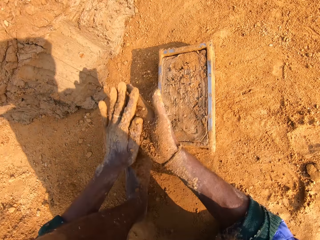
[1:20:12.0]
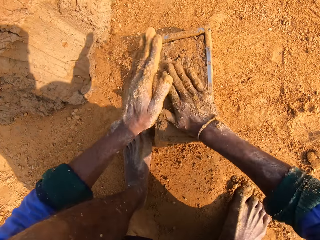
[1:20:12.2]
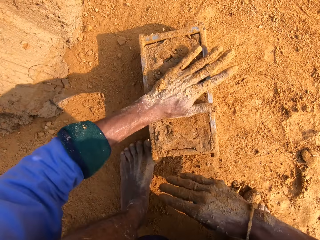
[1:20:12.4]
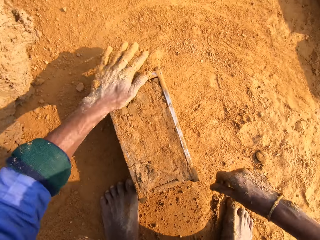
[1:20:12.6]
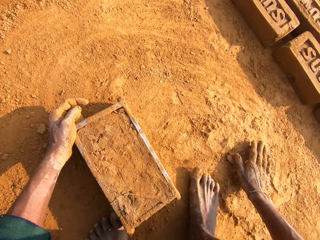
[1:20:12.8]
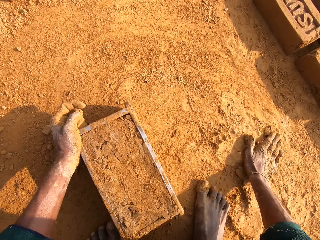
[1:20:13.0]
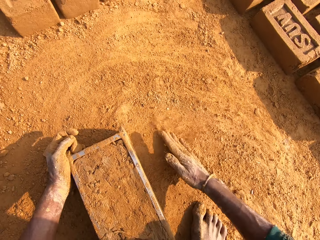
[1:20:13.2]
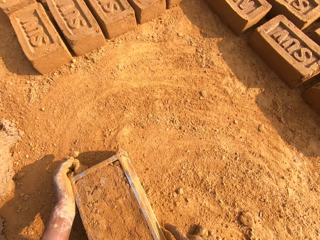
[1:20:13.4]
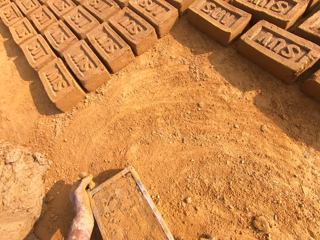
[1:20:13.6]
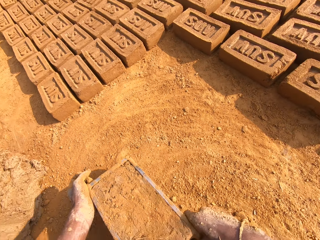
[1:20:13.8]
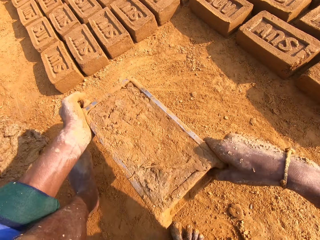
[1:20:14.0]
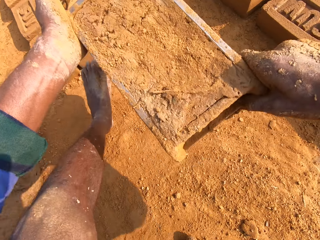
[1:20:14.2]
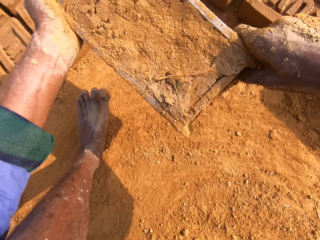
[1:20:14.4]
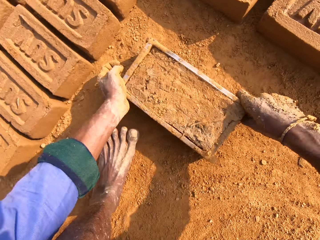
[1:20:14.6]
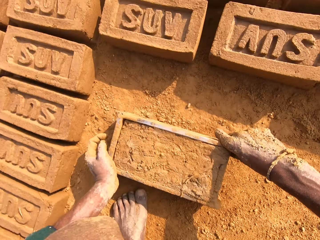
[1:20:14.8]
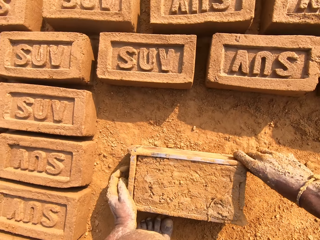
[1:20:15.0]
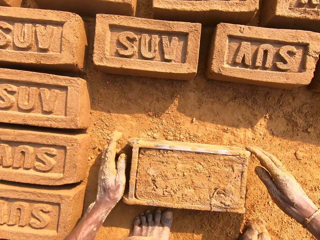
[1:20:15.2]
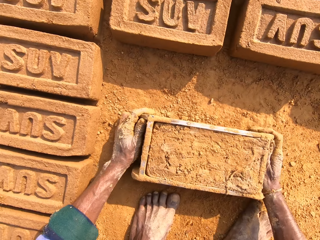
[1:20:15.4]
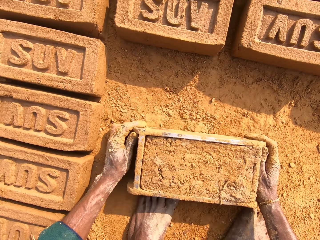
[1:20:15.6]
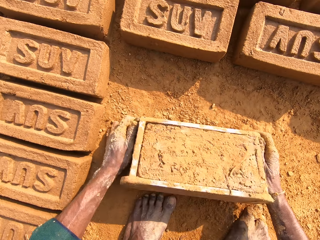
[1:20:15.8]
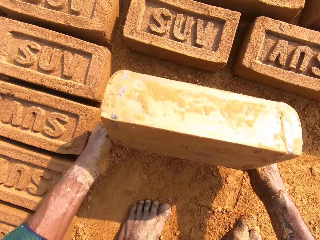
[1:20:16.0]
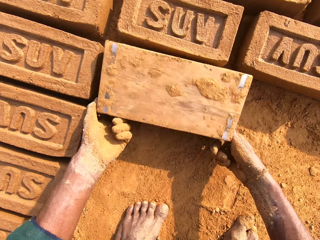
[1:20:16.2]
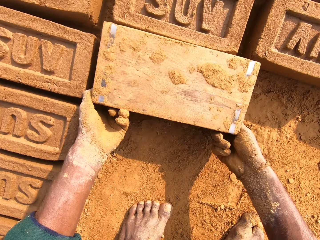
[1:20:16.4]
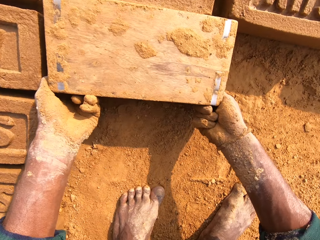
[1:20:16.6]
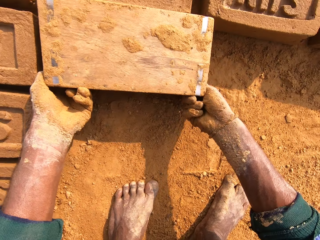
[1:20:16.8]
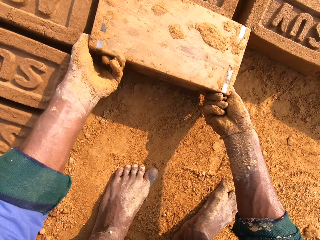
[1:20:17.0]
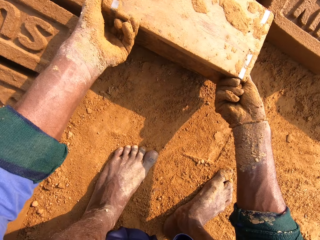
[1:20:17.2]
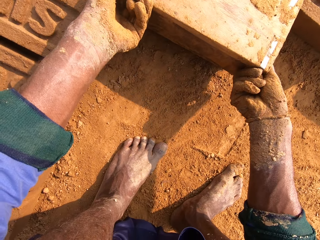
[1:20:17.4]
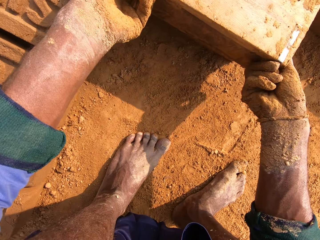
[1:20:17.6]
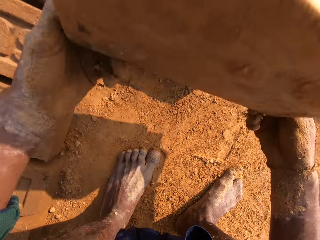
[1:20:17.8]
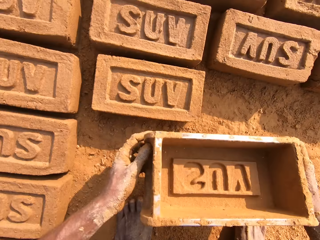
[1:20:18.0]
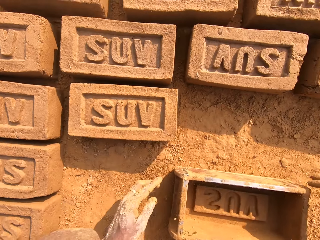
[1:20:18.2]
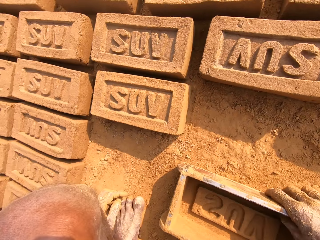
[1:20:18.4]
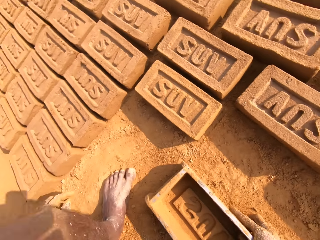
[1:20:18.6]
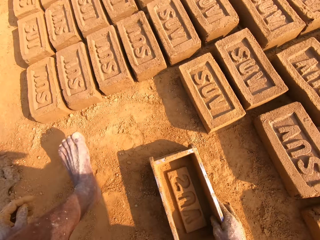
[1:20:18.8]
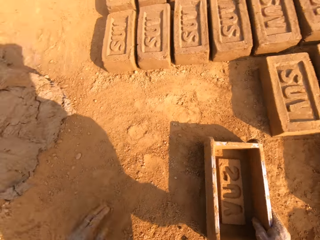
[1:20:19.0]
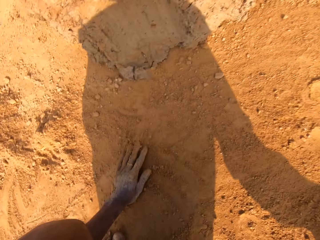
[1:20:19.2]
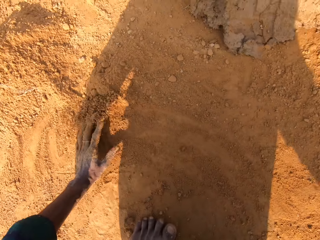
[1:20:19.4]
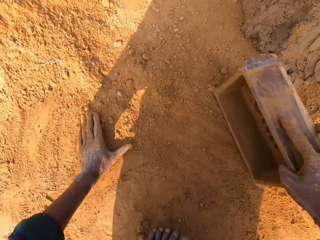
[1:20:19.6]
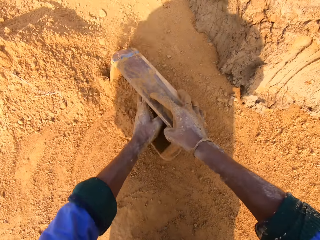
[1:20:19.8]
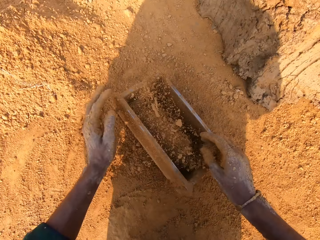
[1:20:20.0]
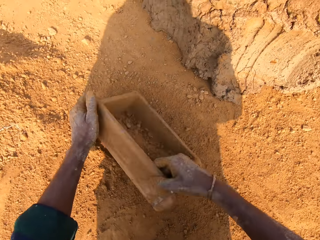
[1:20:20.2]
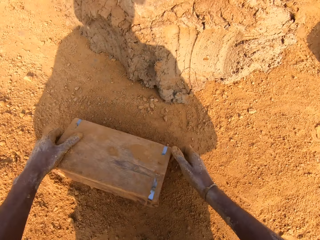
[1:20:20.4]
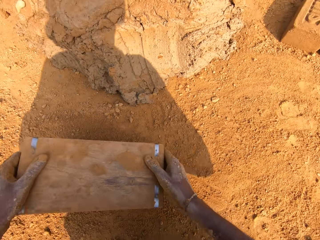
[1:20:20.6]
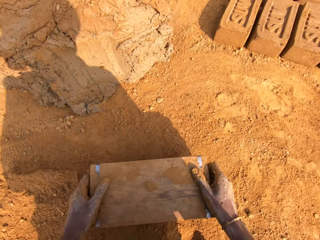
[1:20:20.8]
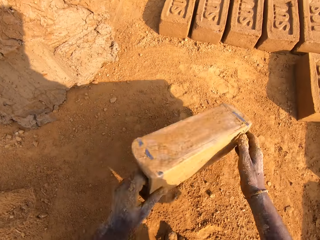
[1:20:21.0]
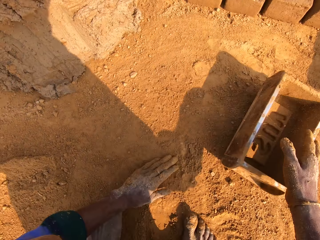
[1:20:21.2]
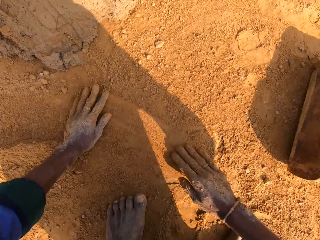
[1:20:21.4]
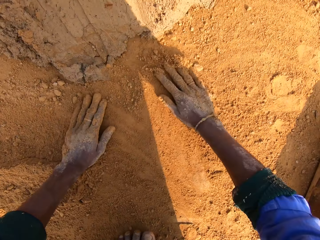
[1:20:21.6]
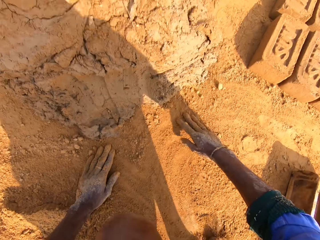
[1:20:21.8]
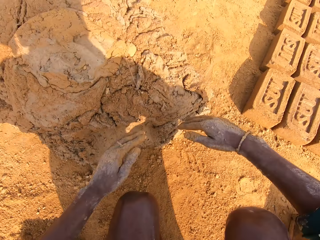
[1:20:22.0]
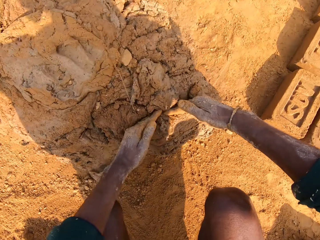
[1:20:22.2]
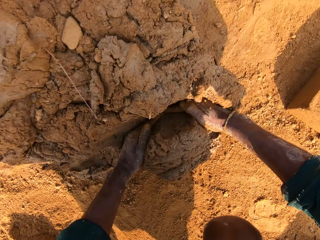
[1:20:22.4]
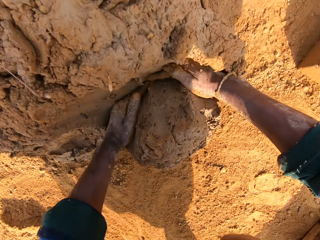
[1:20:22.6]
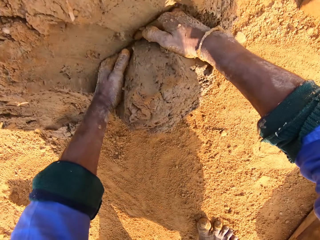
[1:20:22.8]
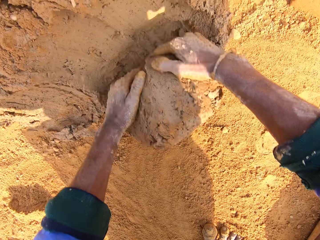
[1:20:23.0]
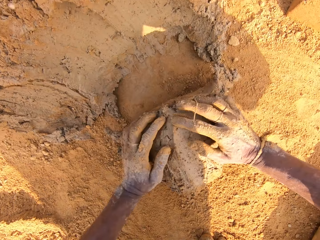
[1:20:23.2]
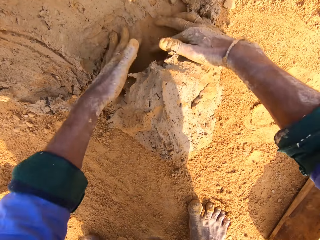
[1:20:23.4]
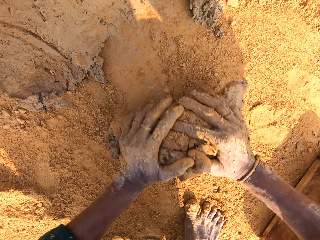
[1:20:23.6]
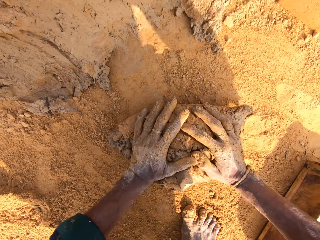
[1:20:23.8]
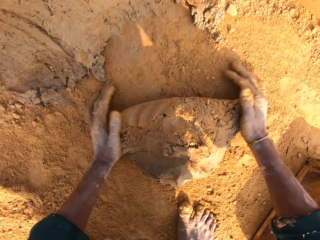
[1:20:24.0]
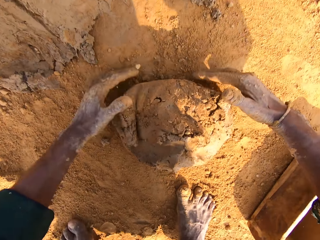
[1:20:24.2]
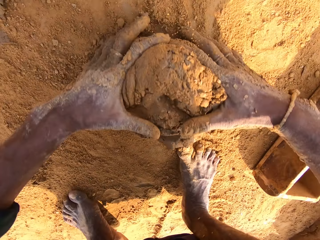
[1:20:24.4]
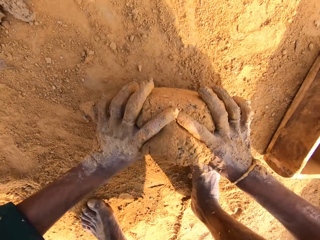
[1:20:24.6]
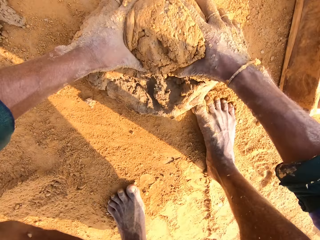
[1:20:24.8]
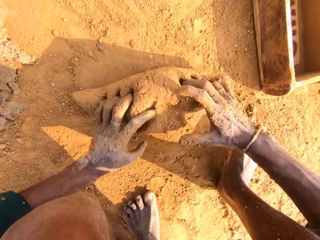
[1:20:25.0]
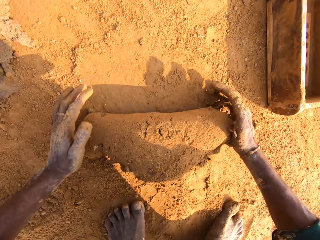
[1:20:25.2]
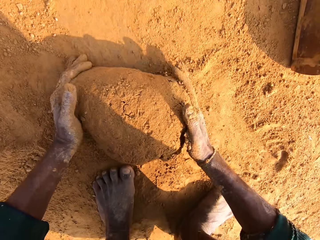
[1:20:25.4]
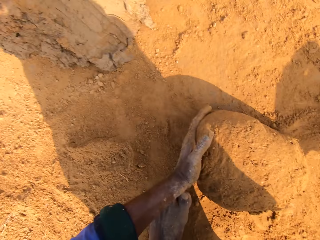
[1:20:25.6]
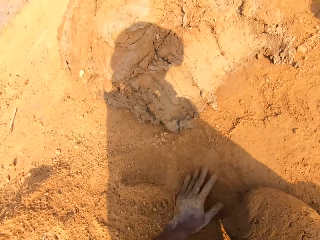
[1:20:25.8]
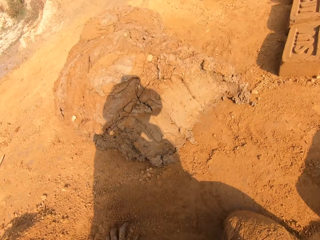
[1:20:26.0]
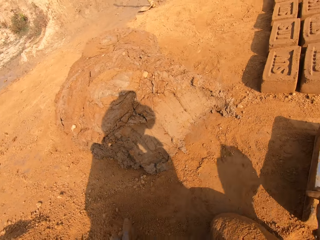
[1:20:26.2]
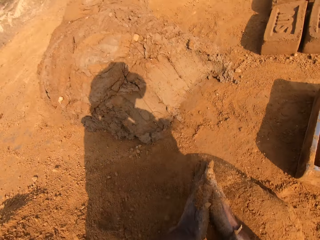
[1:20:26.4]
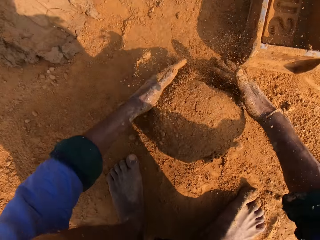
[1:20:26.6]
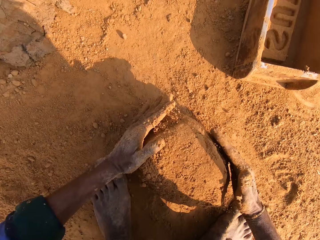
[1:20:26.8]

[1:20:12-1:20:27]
The camera wearer puts sand on the clay mold. They put the clay brick on the ground. They put sand into the clay mold. They remove sand from the clay mold. They scoop the clay. They mold the mud. They roll the clay.

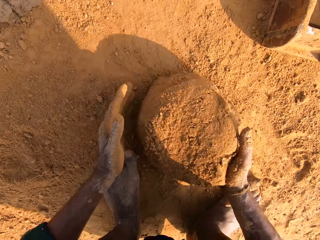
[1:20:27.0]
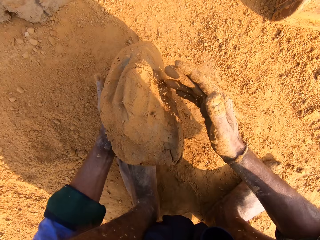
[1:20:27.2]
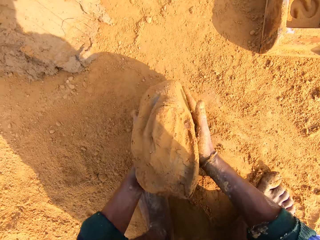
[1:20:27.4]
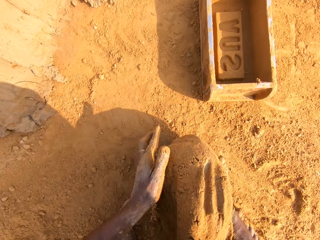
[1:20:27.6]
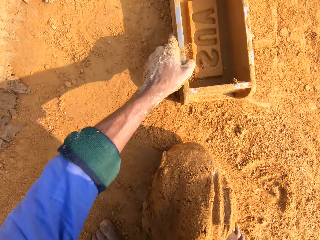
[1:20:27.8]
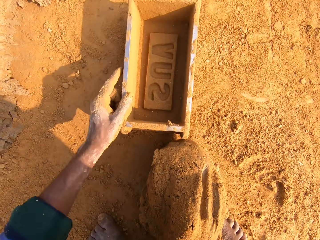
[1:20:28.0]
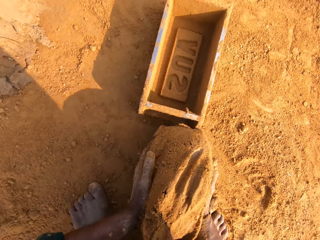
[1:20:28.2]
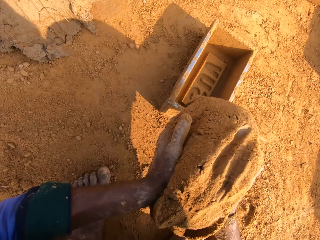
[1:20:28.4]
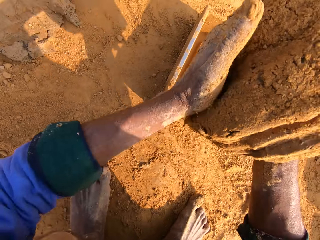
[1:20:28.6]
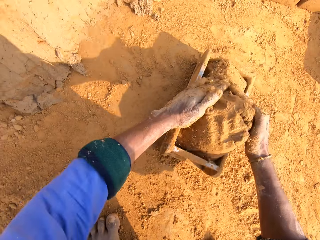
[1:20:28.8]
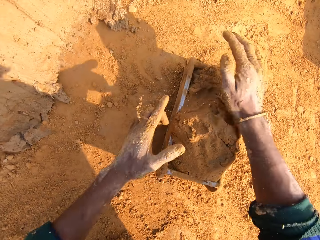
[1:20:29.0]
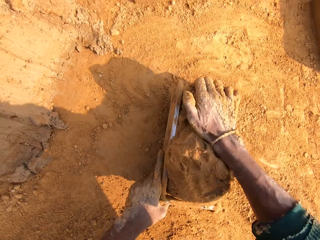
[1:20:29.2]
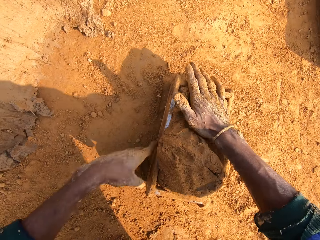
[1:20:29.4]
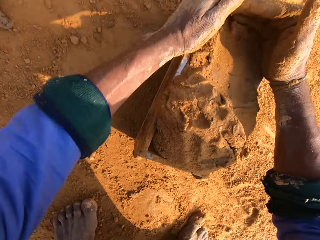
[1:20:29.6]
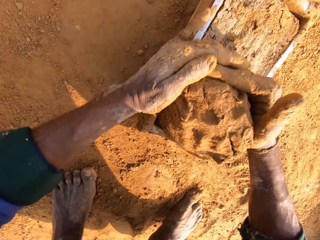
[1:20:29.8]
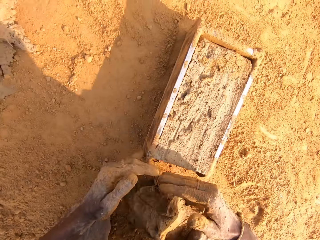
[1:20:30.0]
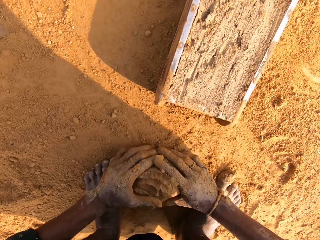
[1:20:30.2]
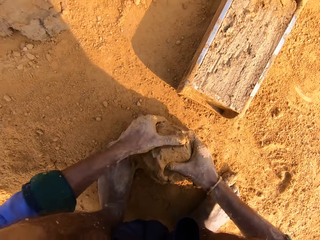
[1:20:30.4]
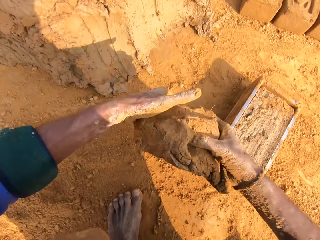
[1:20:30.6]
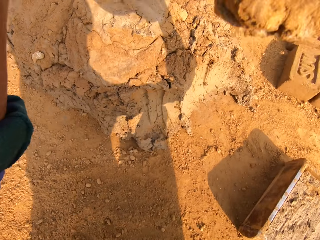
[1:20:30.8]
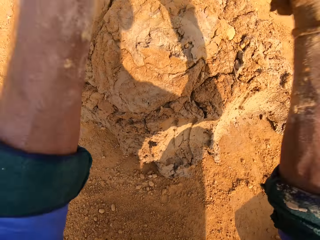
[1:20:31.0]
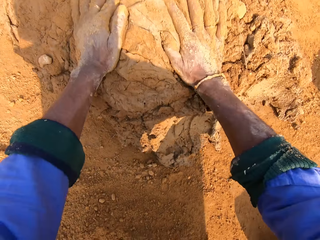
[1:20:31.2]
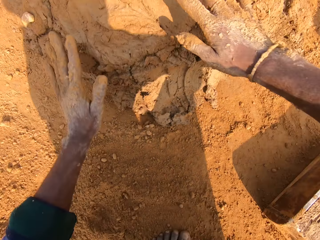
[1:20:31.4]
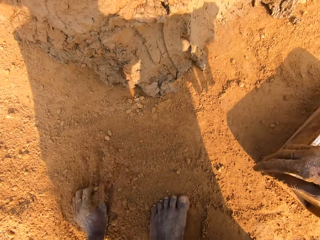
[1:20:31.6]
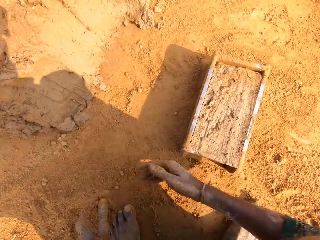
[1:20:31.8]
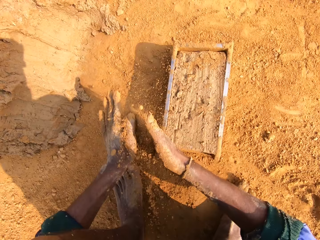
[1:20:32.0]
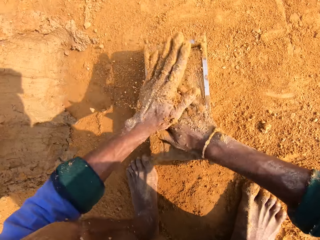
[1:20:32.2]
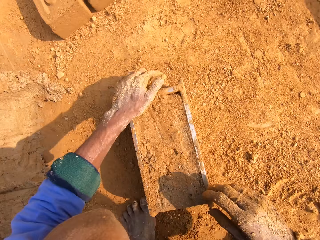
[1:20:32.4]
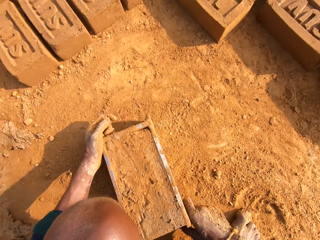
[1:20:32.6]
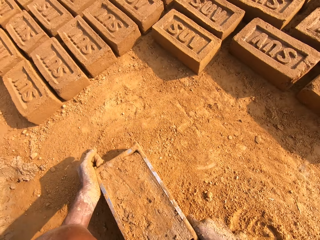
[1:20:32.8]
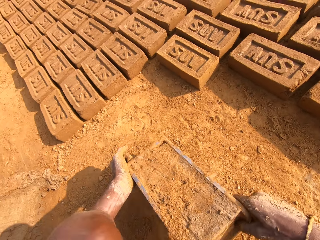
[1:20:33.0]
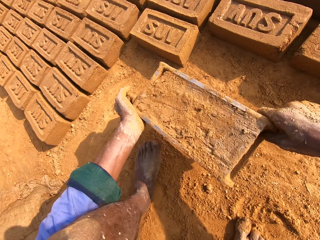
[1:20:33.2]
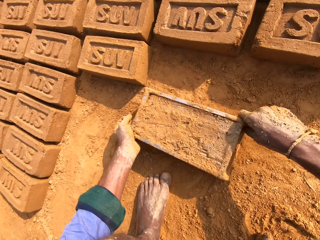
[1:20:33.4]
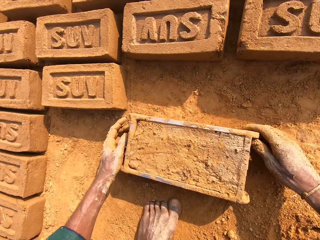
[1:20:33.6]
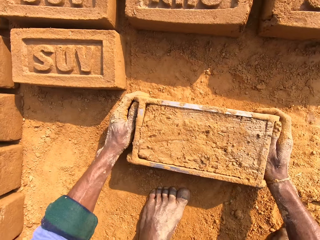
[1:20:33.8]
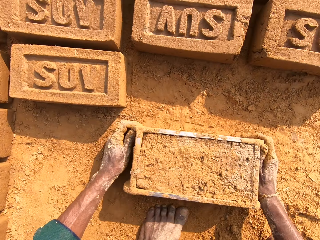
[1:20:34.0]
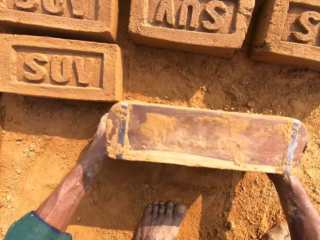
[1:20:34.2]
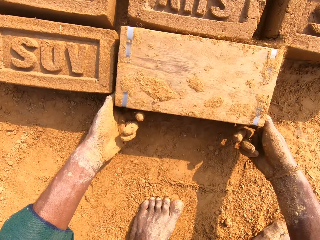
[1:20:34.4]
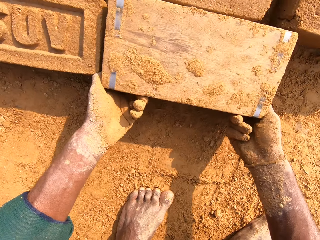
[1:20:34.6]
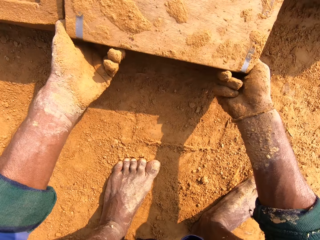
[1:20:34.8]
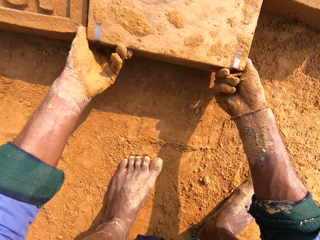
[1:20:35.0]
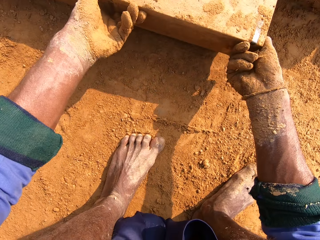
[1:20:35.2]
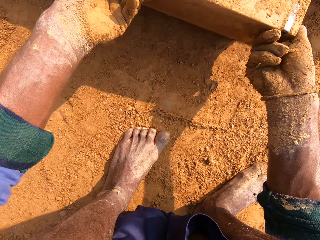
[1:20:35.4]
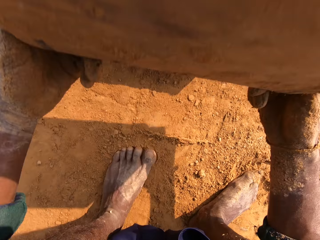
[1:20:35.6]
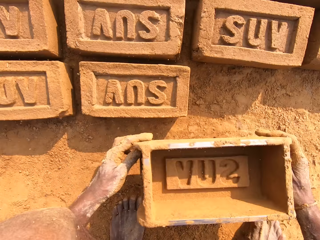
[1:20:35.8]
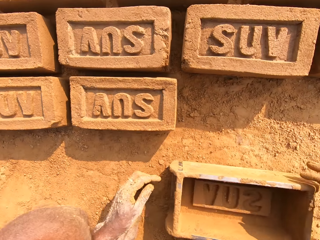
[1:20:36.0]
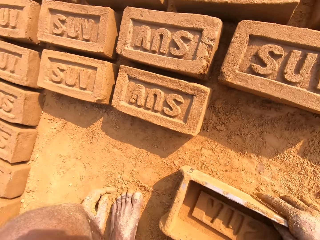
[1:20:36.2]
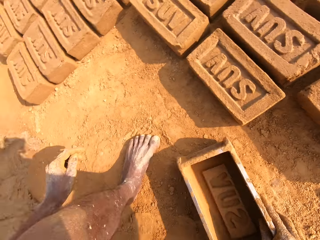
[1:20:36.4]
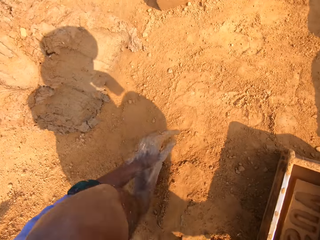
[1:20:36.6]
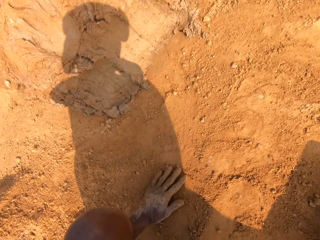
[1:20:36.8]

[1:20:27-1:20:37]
The camera wearer puts the clay in the brick mold. They remove excess clay. They put back the clay. They put sand on the clay mold. They put the clay brick on the ground.
